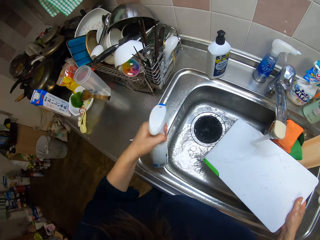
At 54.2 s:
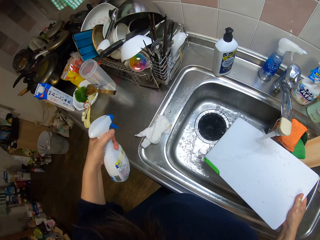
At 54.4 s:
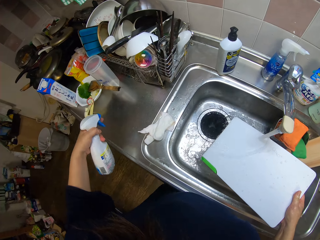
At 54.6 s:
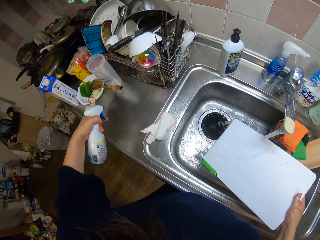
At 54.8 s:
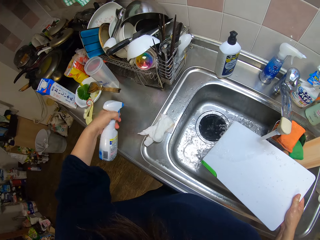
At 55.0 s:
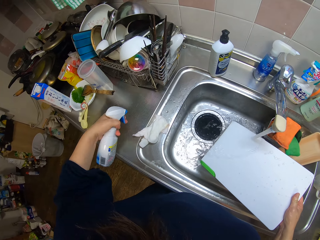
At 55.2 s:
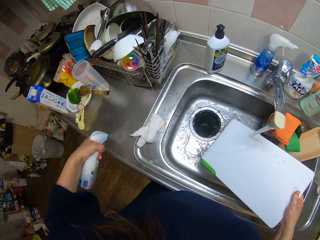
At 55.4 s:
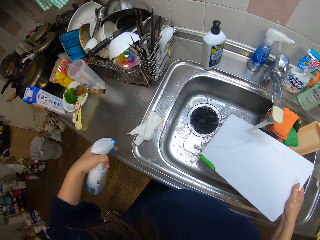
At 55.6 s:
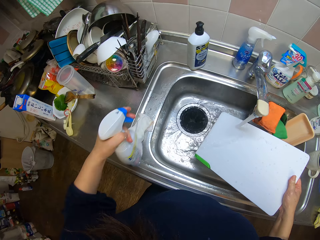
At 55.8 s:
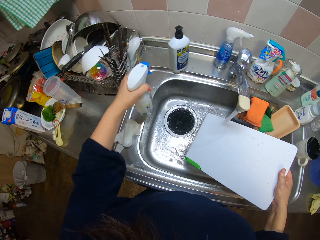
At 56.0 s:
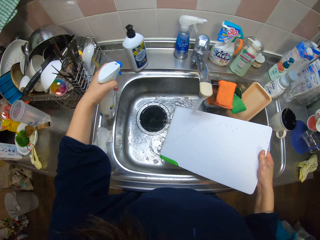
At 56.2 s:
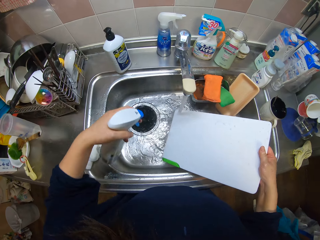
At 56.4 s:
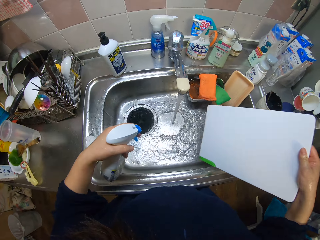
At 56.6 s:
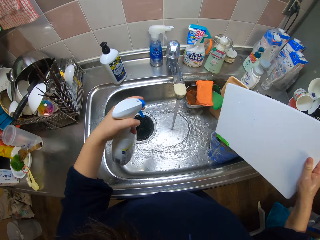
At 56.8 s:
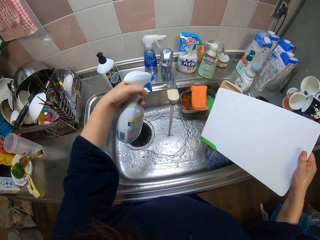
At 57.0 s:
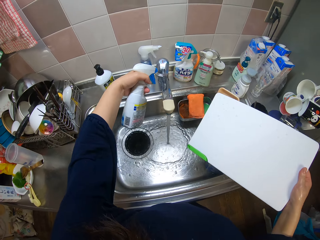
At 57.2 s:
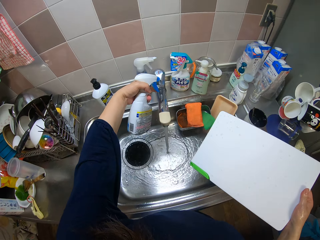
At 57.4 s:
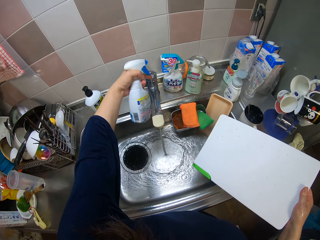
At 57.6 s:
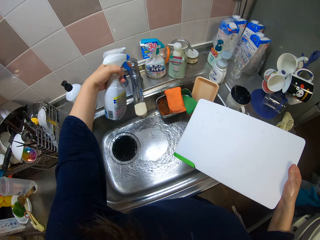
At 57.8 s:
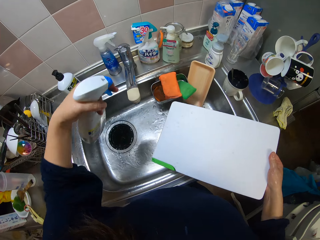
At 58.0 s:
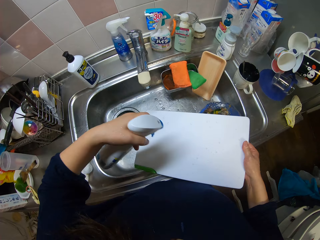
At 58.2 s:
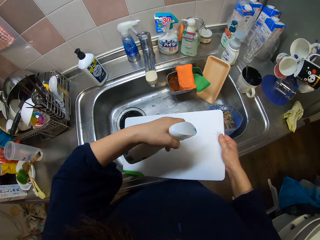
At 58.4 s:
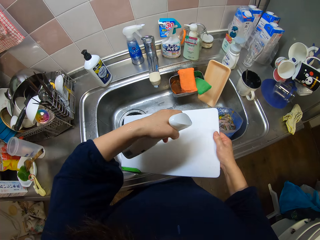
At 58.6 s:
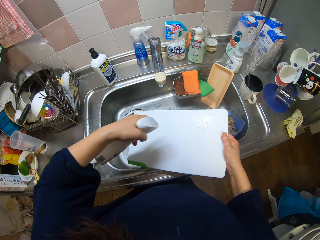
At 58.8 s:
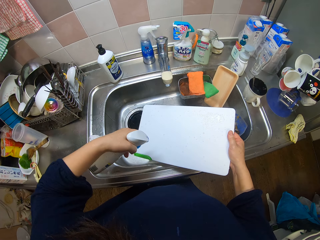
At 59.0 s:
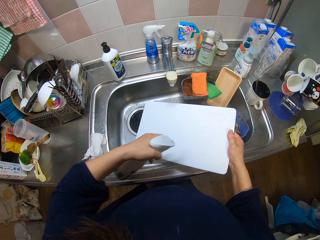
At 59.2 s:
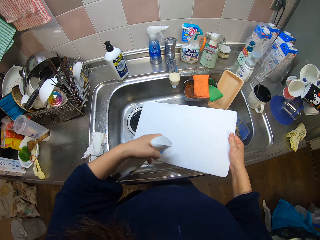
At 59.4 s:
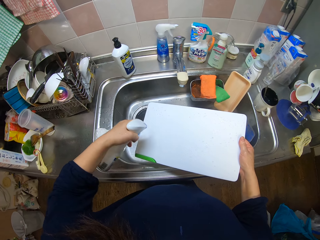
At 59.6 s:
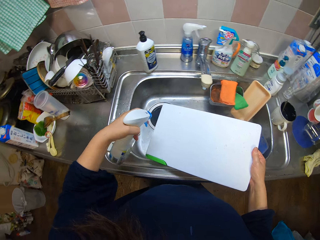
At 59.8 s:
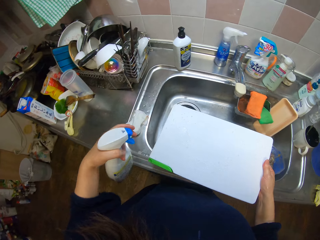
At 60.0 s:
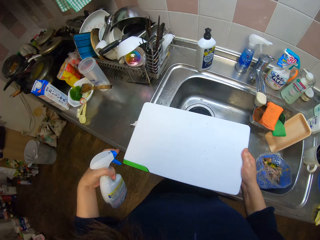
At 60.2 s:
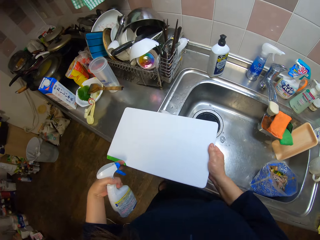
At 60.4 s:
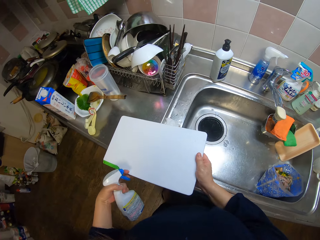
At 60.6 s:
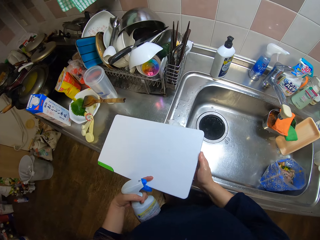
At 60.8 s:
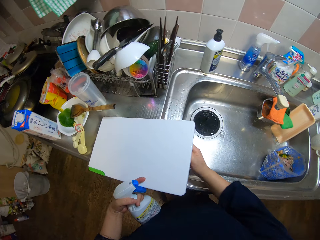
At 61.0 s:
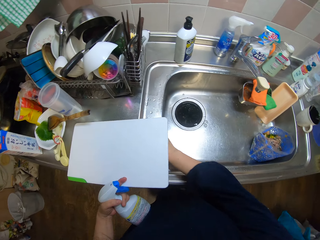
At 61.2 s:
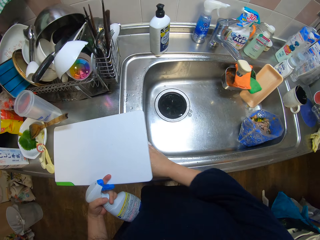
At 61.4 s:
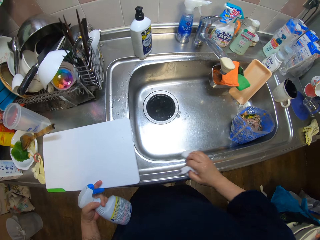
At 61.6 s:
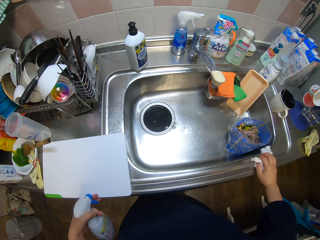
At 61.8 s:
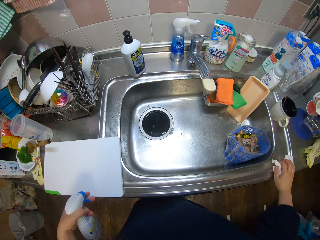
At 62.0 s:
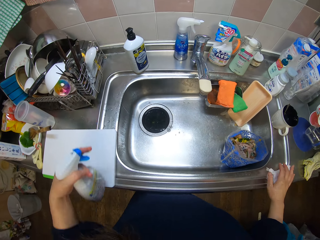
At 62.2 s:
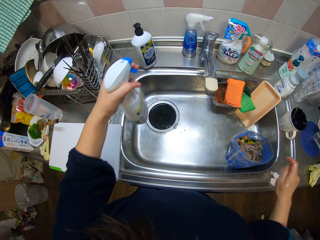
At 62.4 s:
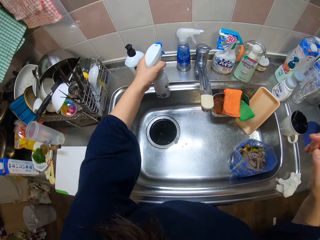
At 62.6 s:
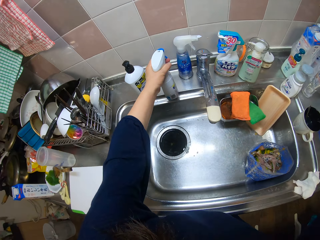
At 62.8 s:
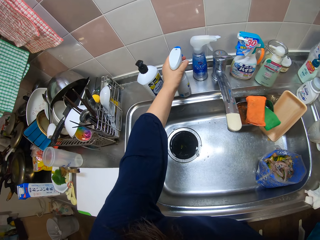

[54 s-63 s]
The camera wearer sprays the surface of the kitchen sink. They spray the surface of the kitchen sink again. They turn off the water faucet. They spray around the kitchen. They spray the disinfectant on the chopping board. They place the chopping board on the surface of the kitchen sink. They pick up the paper towel on the sink. They scrub the surface of the sink using a kitchen cloth and place the kitchen cloth on the sink.
